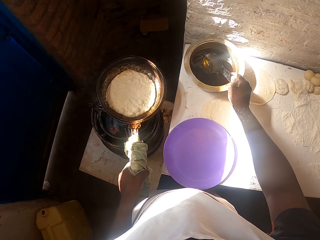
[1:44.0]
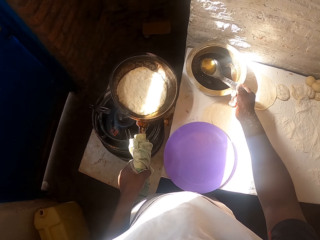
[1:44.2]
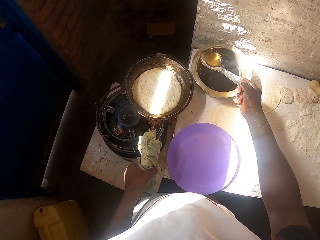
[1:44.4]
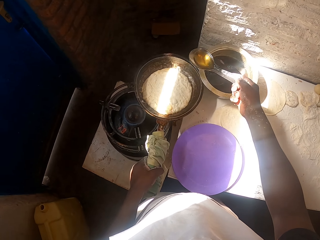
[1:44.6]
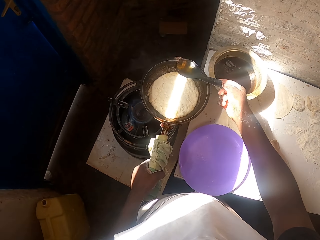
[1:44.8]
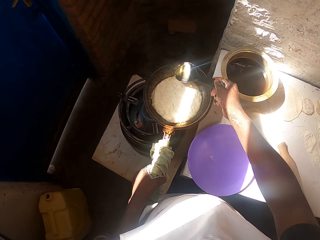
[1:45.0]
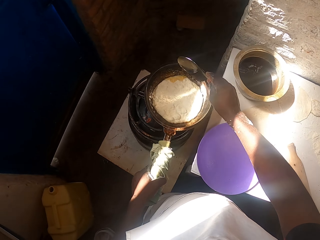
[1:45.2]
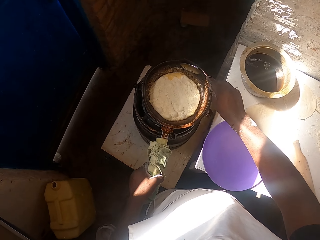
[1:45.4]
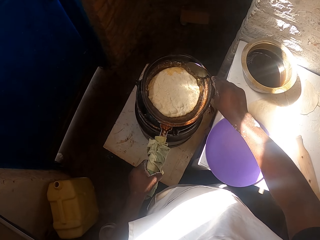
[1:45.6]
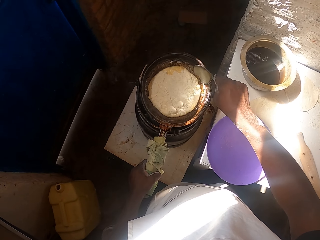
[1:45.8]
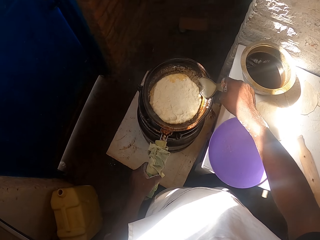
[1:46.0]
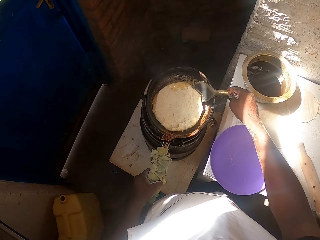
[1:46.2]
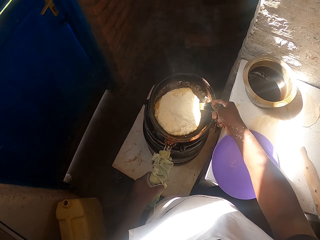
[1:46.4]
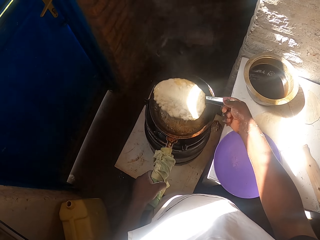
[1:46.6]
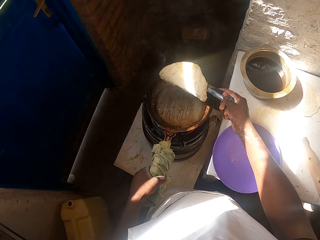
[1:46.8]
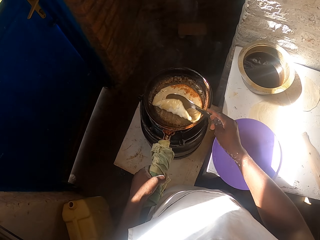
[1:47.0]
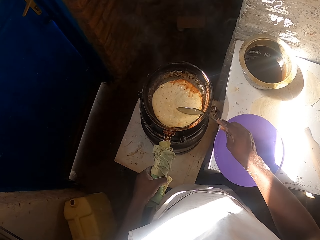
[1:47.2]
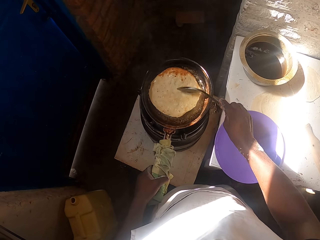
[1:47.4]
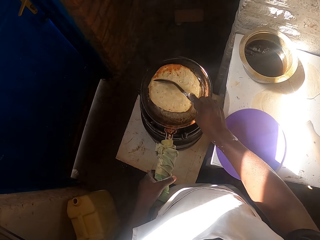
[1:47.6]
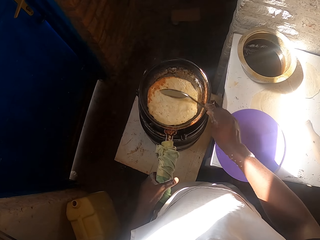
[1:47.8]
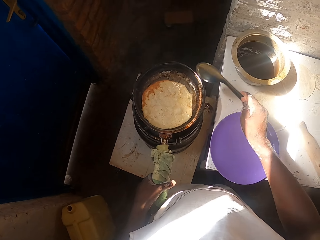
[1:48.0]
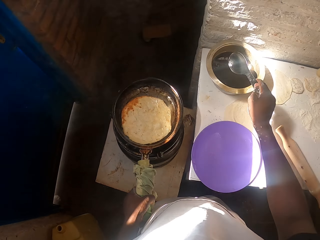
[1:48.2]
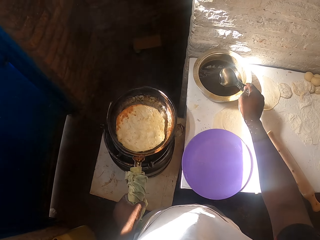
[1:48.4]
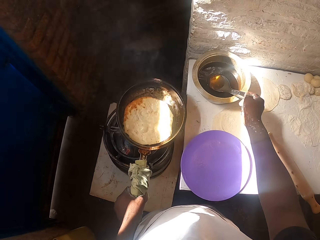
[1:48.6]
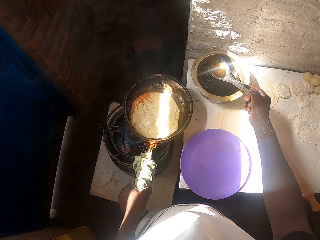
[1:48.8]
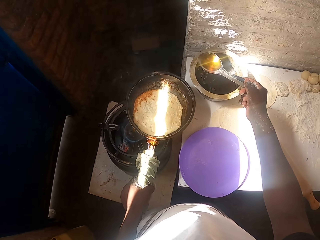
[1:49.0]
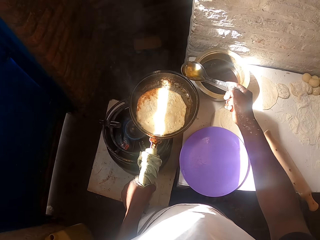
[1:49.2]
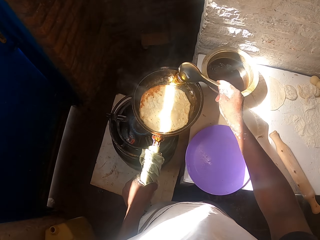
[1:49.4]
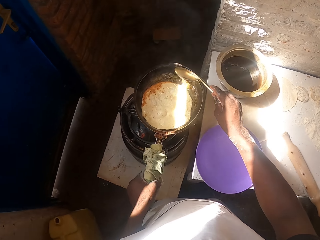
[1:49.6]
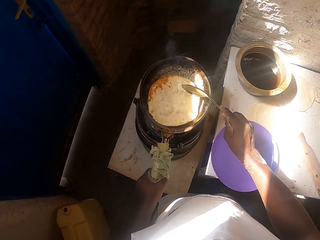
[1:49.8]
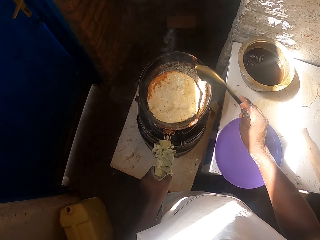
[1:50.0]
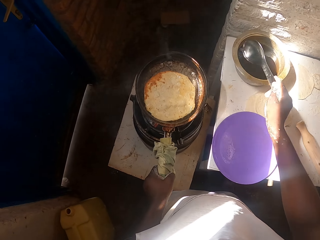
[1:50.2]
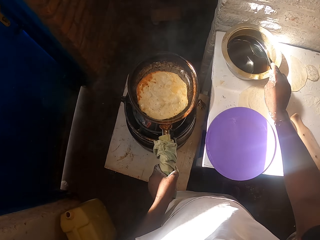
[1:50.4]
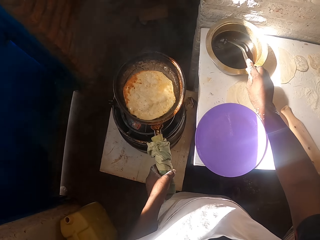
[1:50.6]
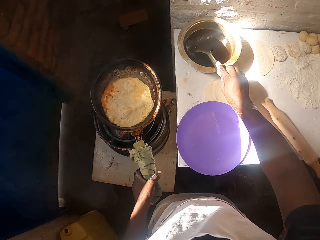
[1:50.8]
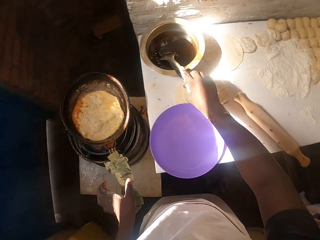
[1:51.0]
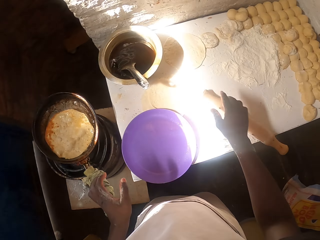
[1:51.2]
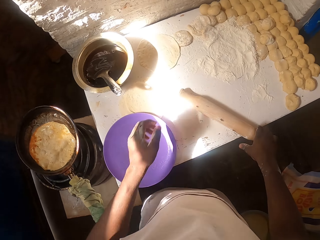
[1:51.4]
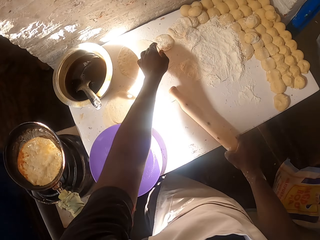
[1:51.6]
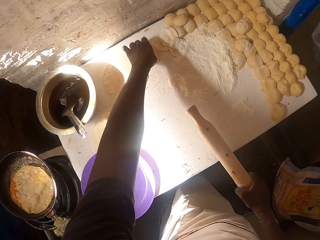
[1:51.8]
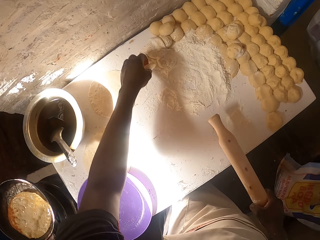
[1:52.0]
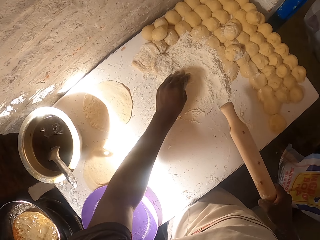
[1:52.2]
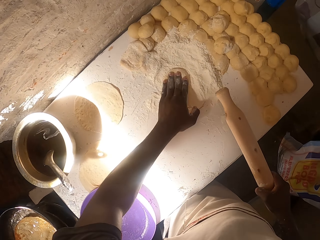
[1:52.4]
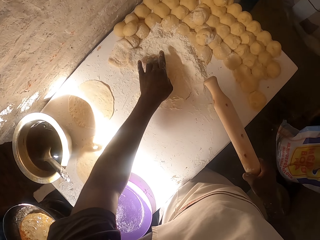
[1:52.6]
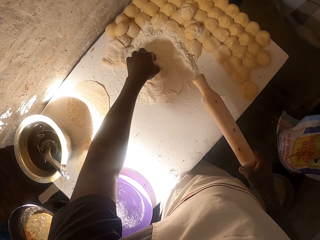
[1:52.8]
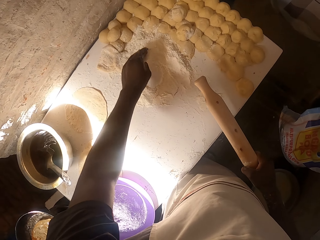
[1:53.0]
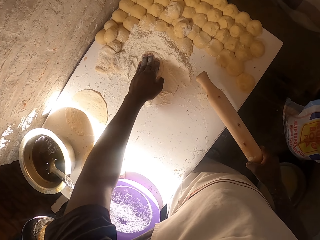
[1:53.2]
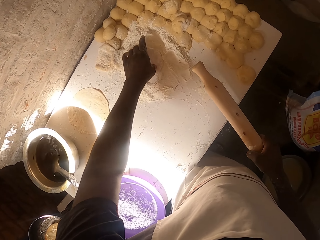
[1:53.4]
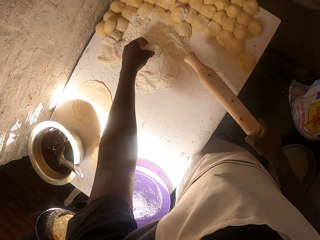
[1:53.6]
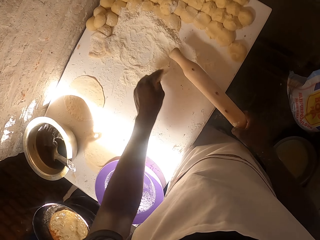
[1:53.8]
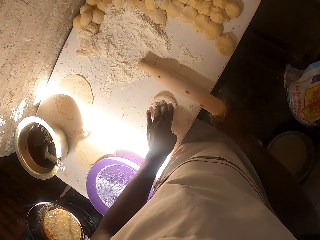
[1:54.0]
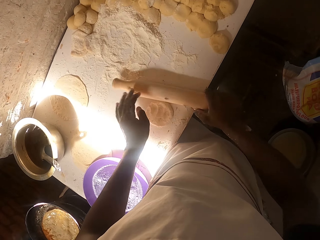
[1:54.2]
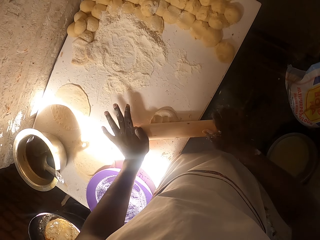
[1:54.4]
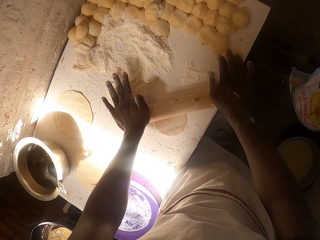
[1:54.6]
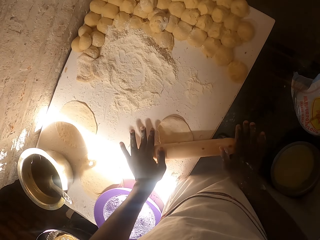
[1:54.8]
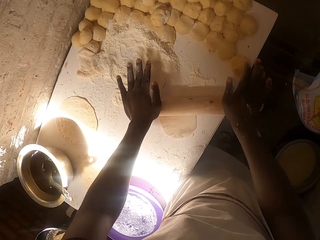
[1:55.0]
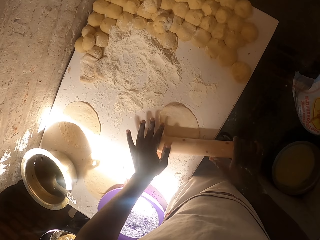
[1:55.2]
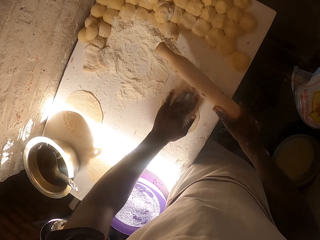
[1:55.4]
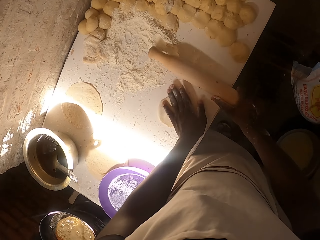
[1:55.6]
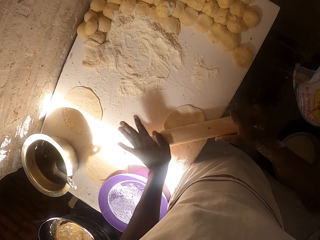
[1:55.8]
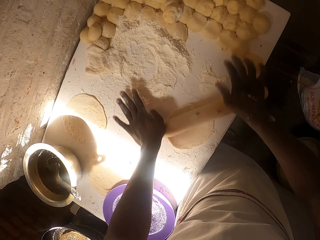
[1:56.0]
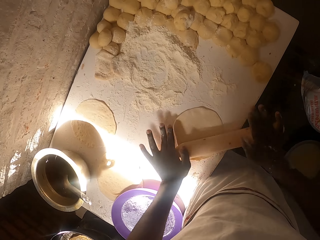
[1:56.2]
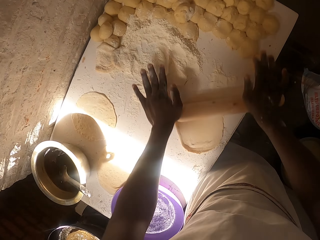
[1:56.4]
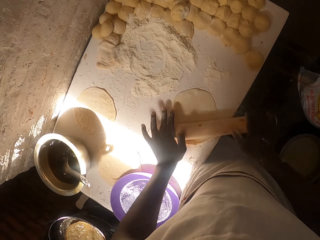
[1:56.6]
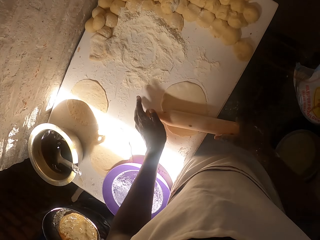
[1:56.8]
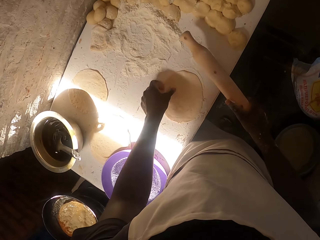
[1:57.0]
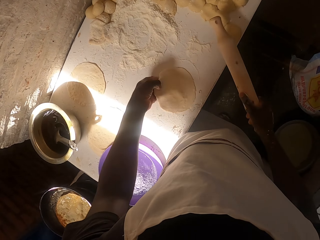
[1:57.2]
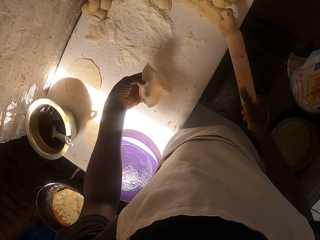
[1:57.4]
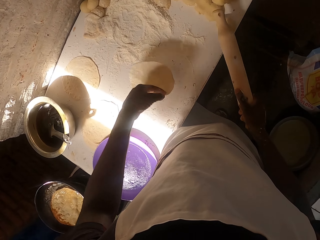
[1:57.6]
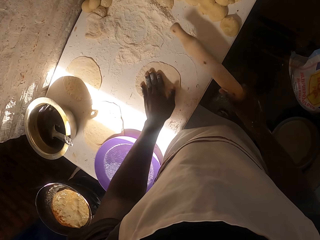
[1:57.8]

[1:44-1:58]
The camera wearer scoops cooking oil with a serving spoon. They put cooking oil on the pan. They turn the paratha on the pan. They put oil into the pan and scoop cooking oil with a serving spoon. They pick the dough and put the dough on the flour. They roll the dough with a rolling pin.

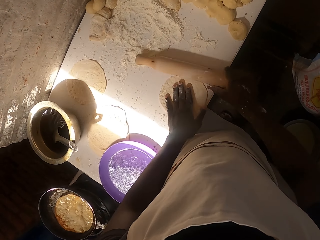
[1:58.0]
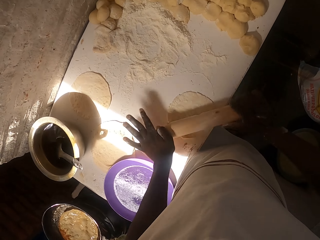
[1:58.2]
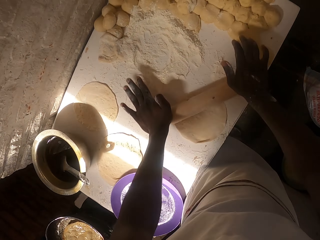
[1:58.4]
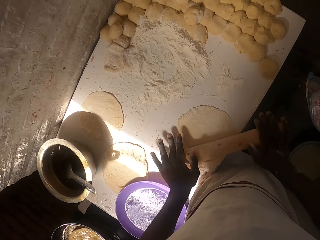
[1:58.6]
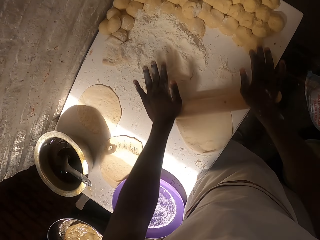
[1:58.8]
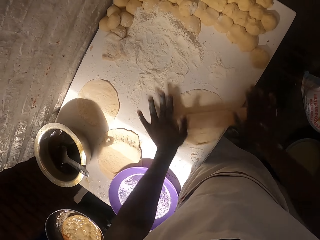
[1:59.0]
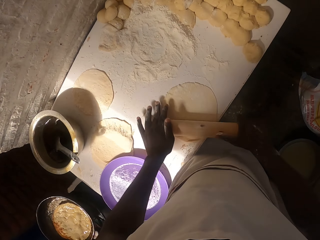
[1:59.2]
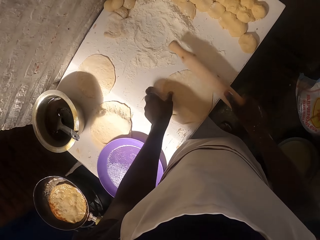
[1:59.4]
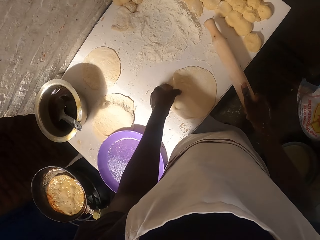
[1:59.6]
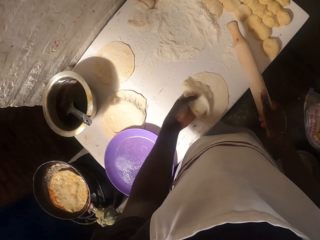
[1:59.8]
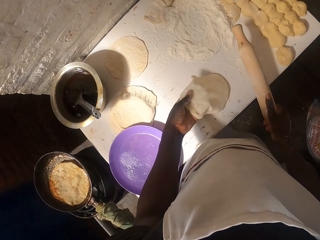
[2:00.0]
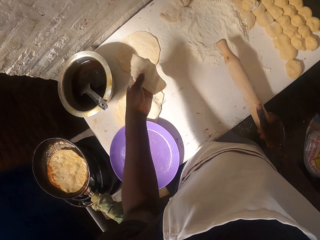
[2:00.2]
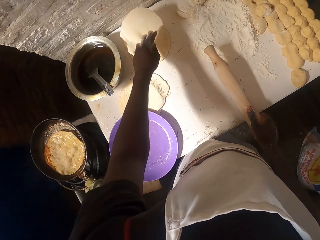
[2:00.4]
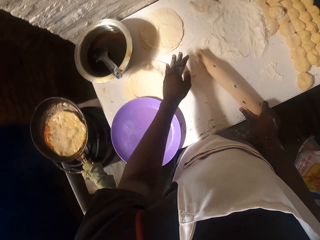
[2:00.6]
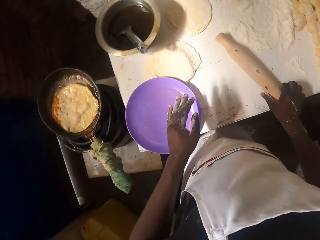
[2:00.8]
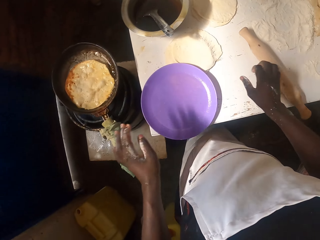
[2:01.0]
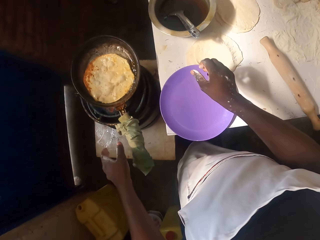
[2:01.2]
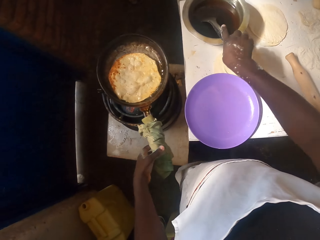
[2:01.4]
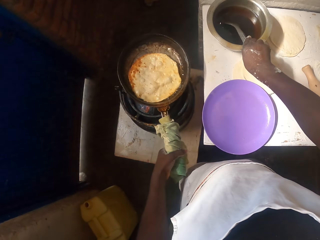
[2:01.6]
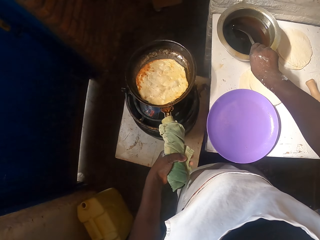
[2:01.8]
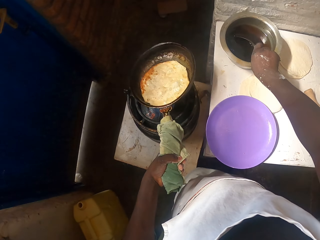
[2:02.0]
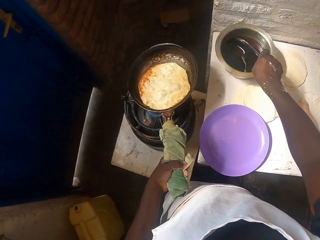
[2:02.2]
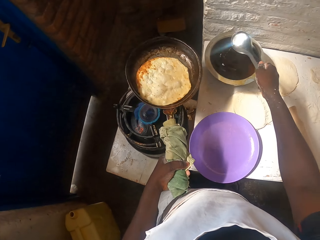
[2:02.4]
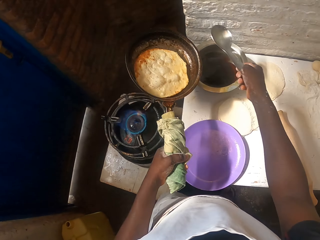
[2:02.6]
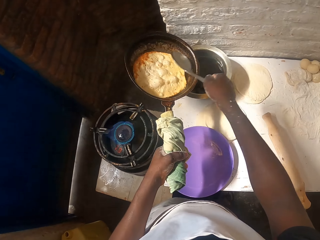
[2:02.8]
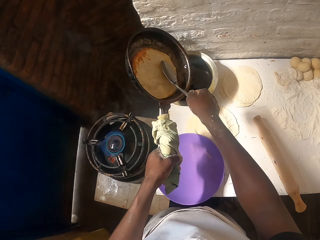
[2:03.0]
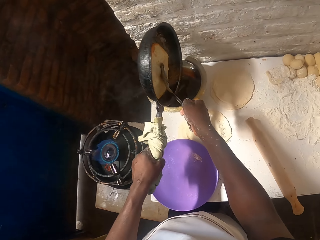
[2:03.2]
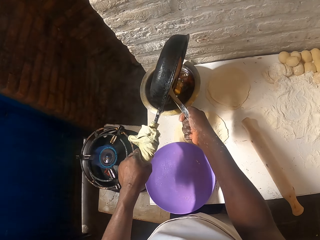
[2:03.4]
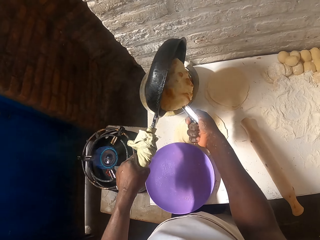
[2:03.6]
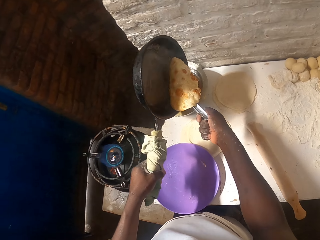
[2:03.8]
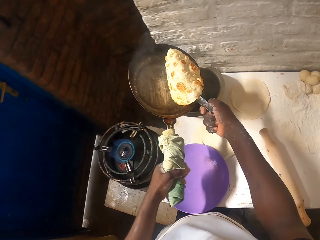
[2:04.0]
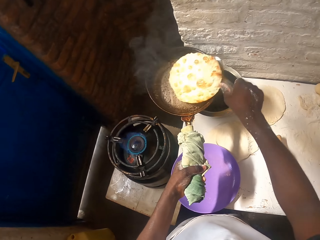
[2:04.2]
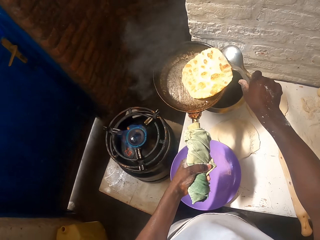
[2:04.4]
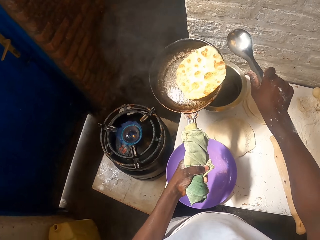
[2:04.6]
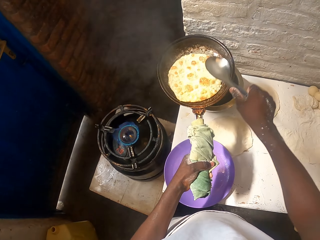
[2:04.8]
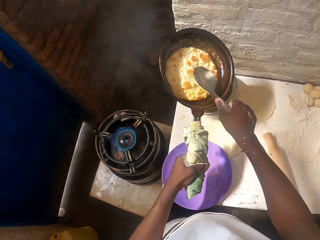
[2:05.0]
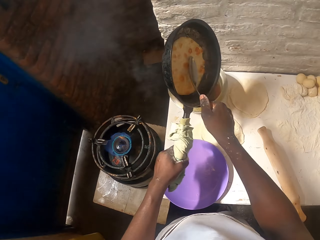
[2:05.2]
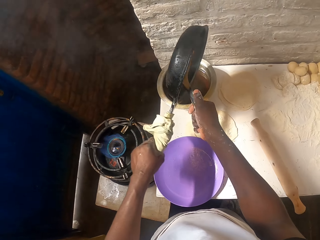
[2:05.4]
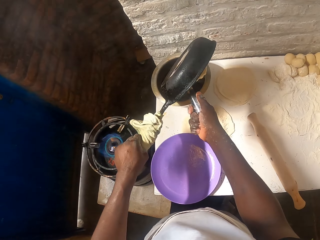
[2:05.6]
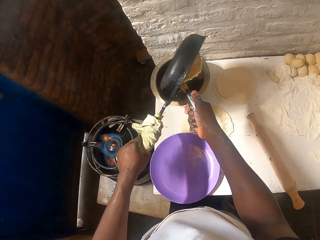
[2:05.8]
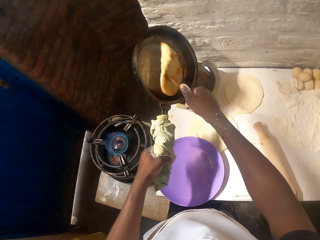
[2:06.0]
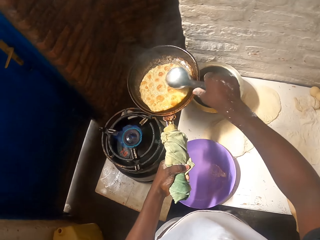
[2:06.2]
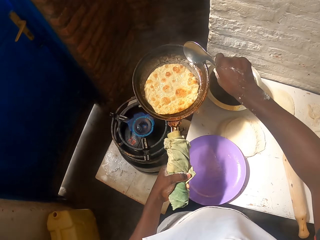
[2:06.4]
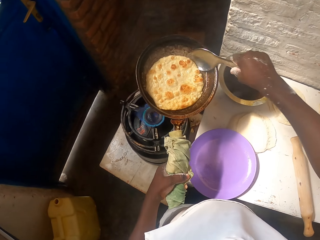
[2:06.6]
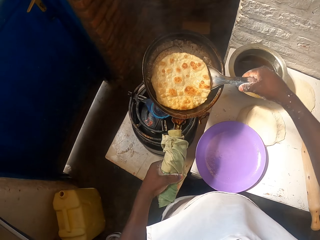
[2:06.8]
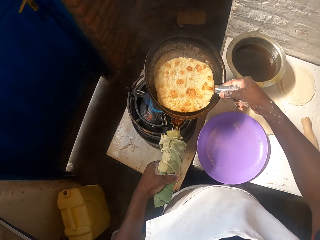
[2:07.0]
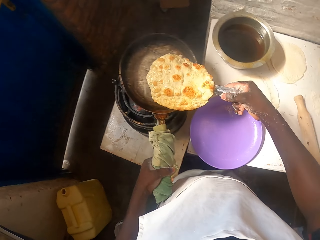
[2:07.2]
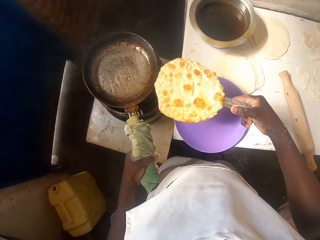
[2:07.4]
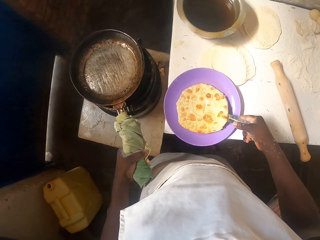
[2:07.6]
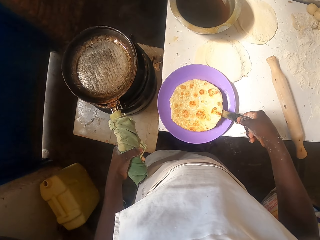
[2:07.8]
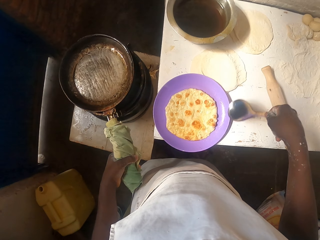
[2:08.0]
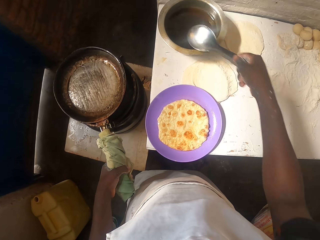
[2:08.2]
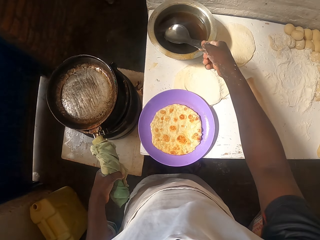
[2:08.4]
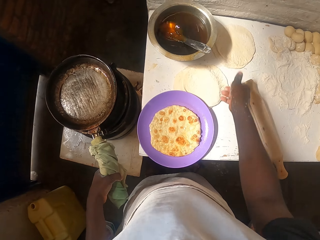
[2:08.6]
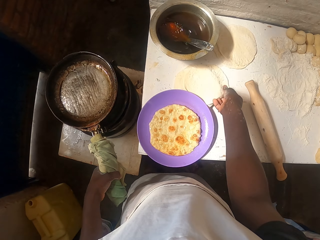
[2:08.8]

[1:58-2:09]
The camera wearer puts the rolled dough aside. They remove excess oil from the paratha. They put the paratha on the plate.
